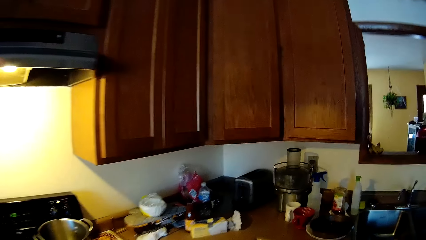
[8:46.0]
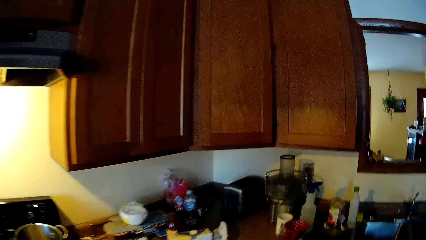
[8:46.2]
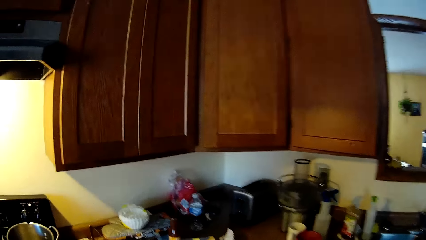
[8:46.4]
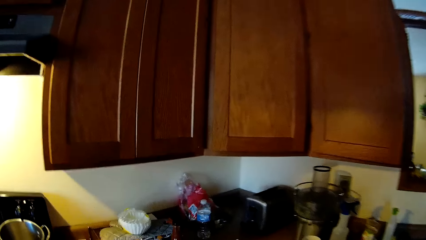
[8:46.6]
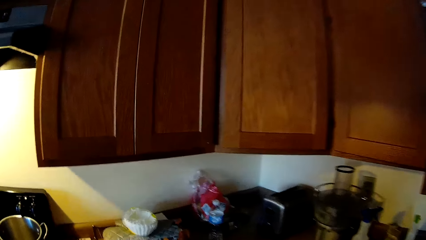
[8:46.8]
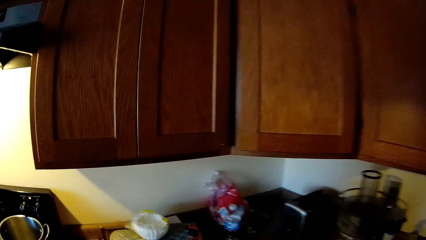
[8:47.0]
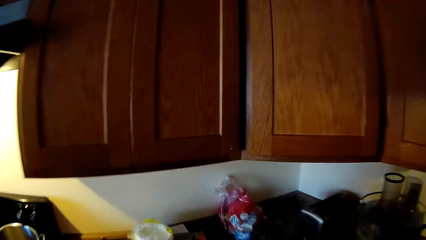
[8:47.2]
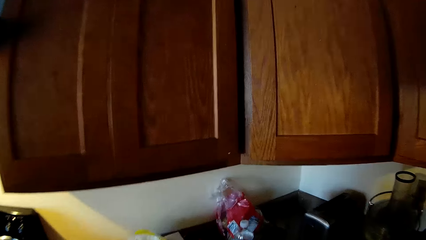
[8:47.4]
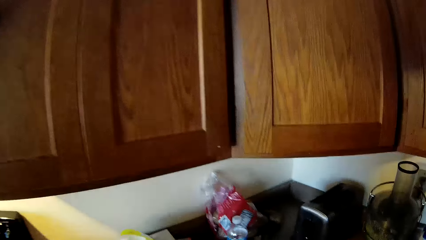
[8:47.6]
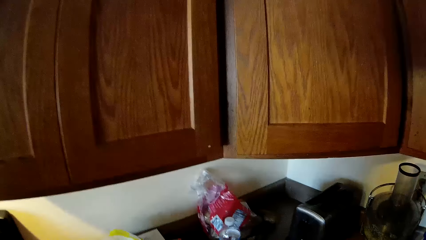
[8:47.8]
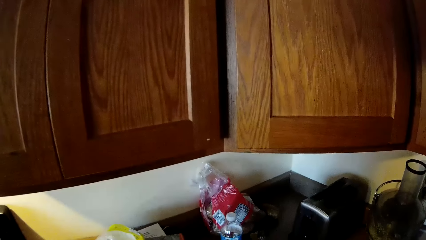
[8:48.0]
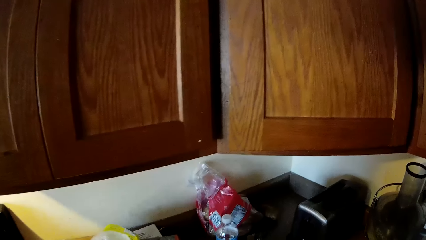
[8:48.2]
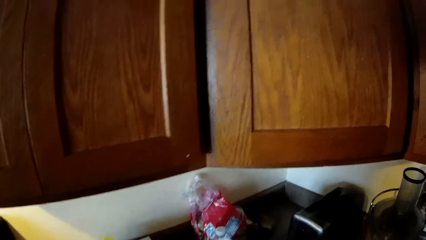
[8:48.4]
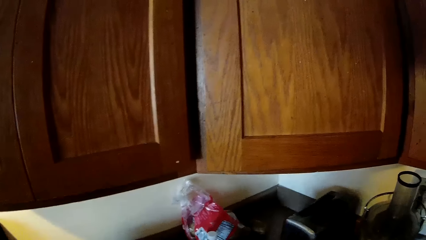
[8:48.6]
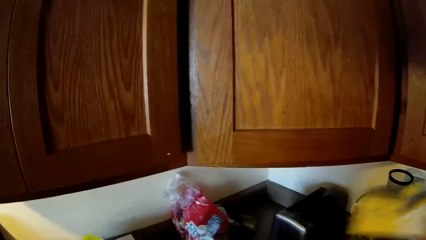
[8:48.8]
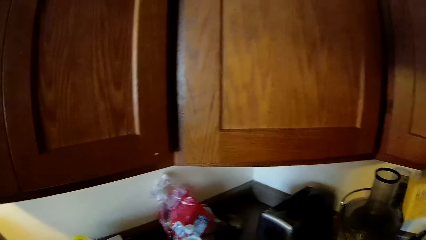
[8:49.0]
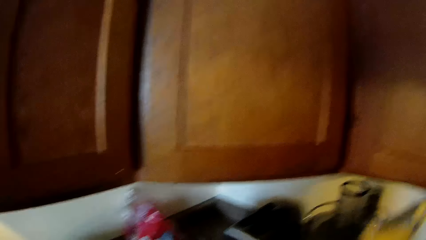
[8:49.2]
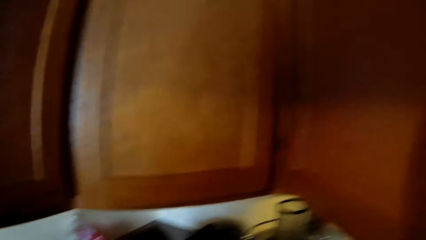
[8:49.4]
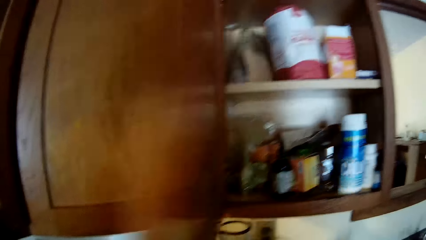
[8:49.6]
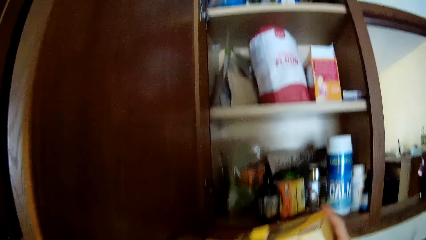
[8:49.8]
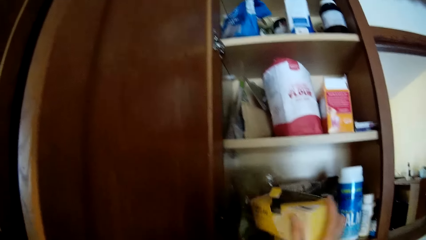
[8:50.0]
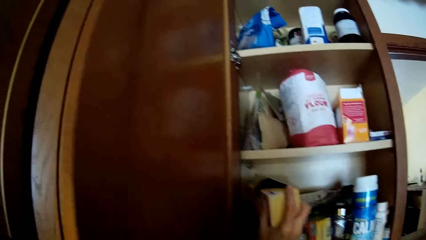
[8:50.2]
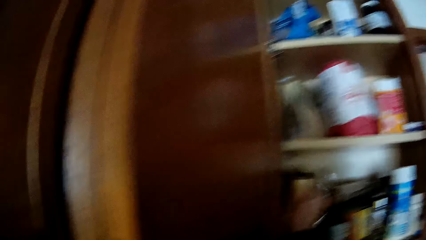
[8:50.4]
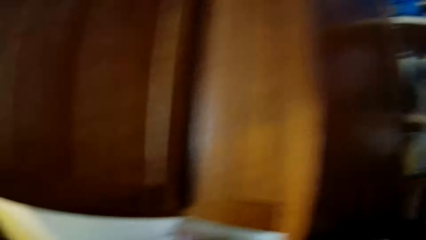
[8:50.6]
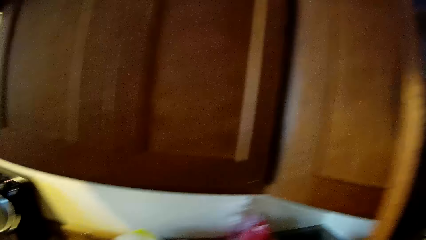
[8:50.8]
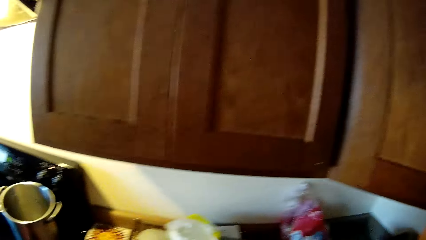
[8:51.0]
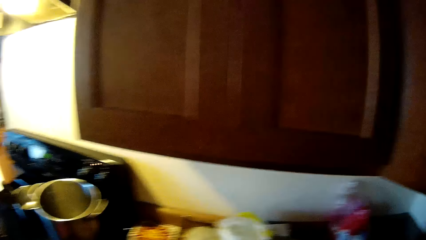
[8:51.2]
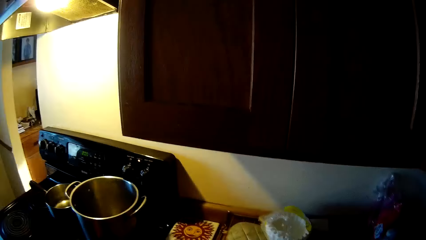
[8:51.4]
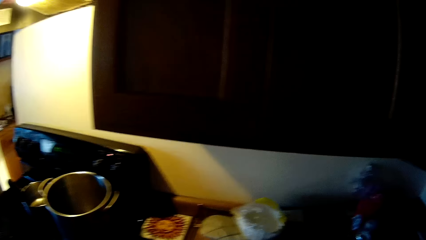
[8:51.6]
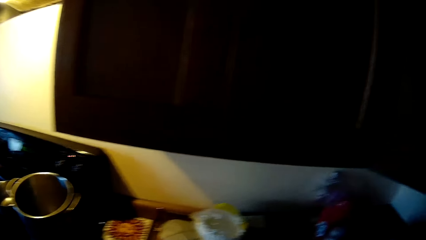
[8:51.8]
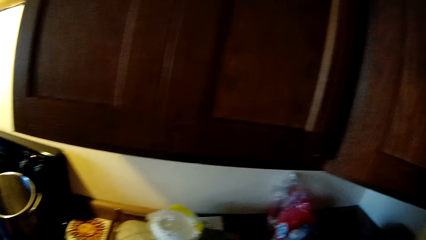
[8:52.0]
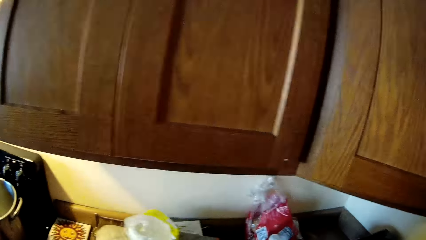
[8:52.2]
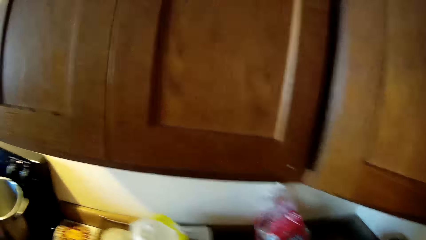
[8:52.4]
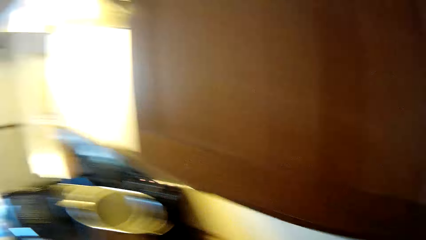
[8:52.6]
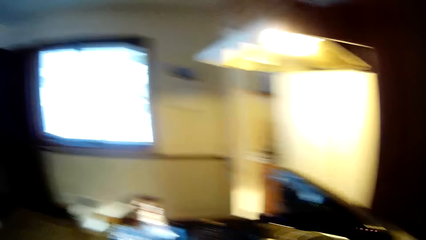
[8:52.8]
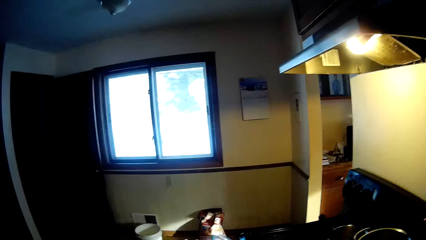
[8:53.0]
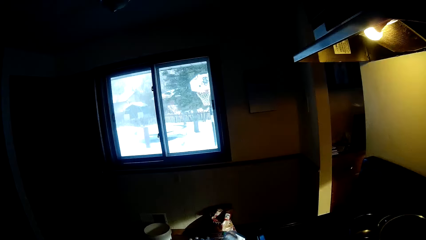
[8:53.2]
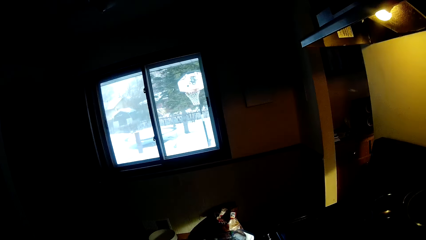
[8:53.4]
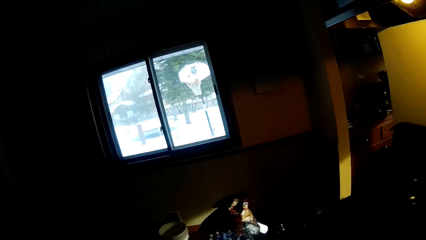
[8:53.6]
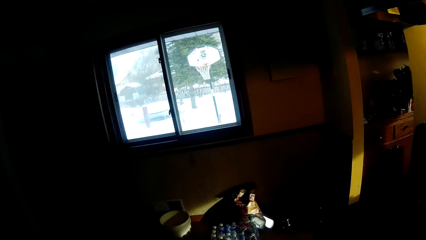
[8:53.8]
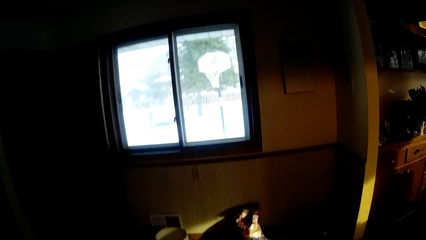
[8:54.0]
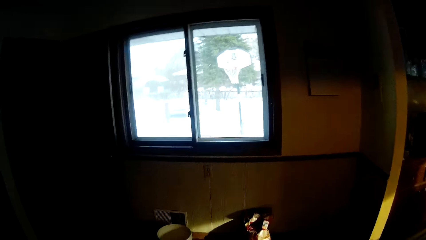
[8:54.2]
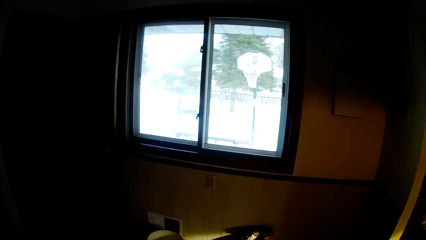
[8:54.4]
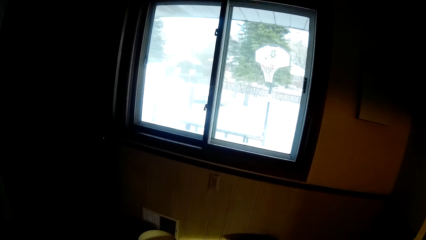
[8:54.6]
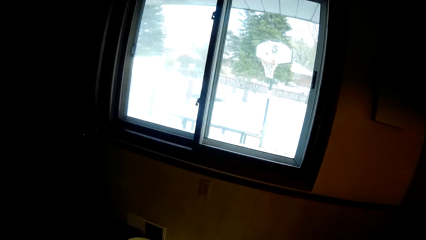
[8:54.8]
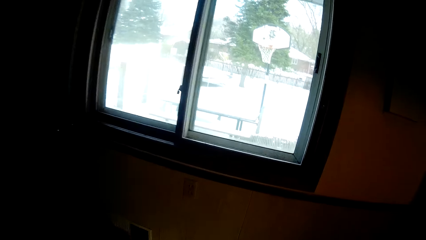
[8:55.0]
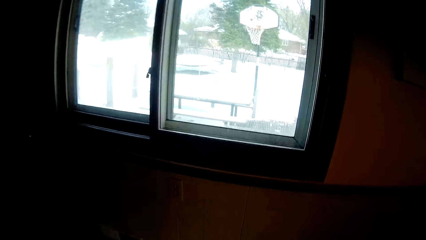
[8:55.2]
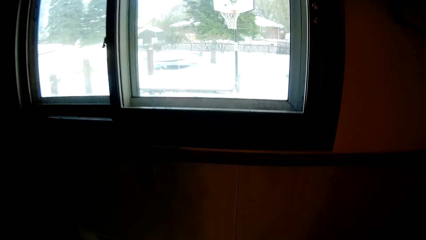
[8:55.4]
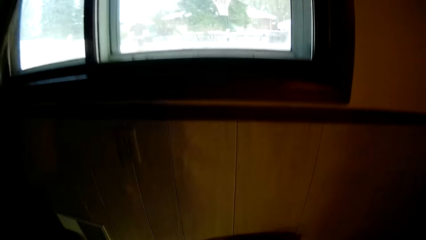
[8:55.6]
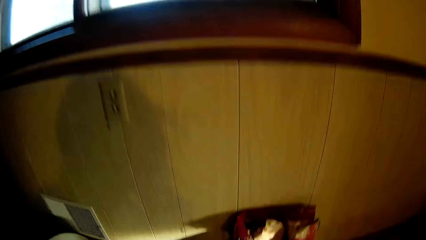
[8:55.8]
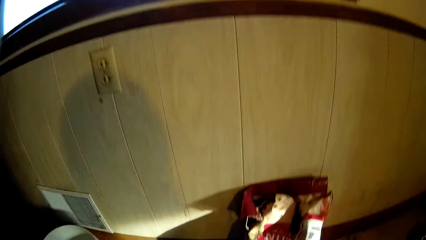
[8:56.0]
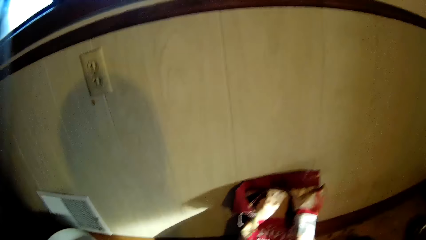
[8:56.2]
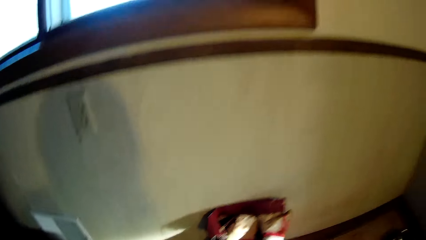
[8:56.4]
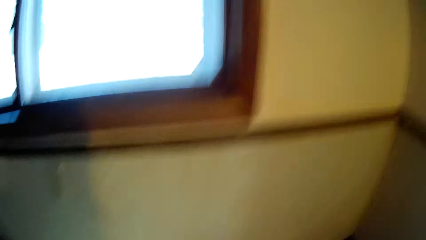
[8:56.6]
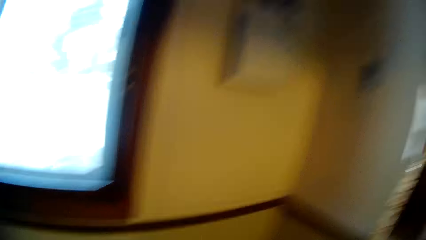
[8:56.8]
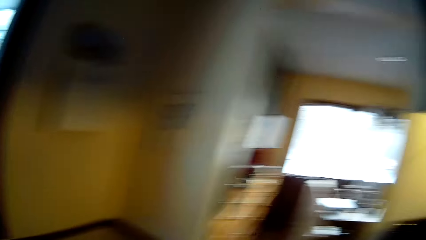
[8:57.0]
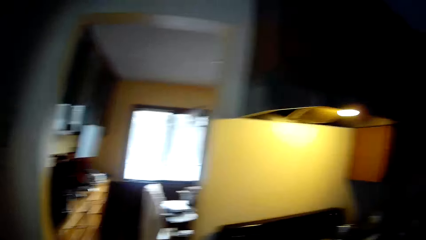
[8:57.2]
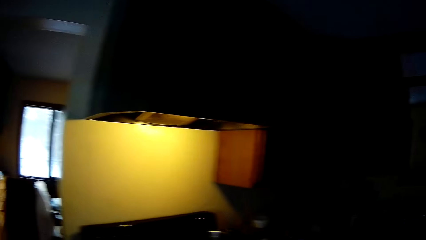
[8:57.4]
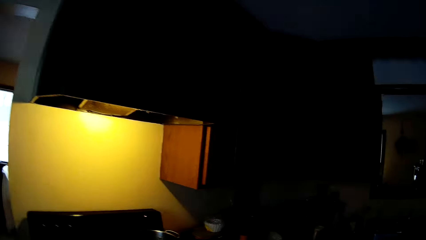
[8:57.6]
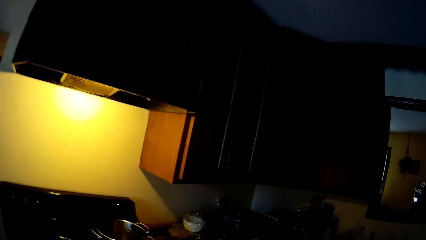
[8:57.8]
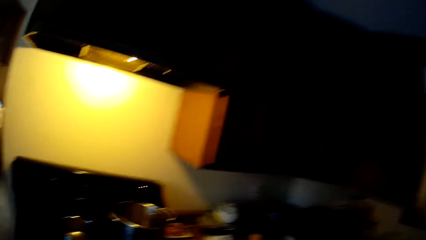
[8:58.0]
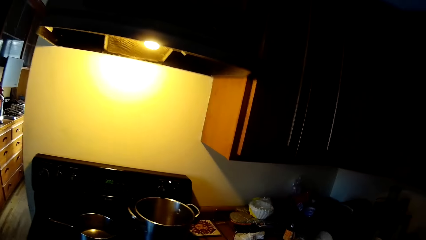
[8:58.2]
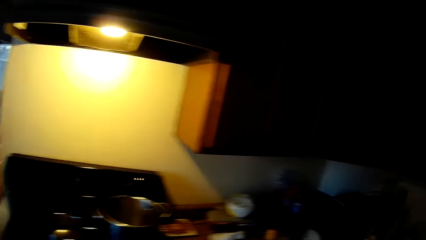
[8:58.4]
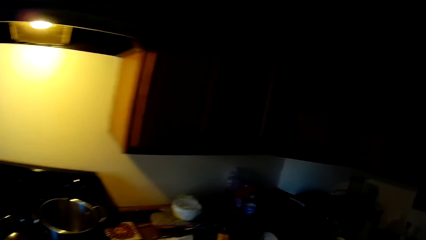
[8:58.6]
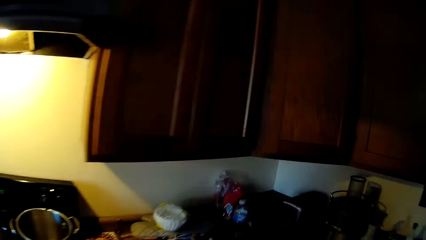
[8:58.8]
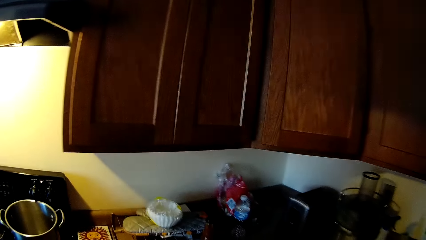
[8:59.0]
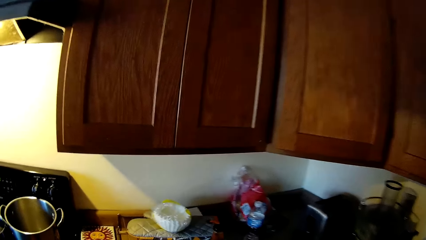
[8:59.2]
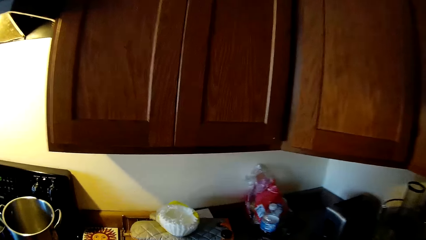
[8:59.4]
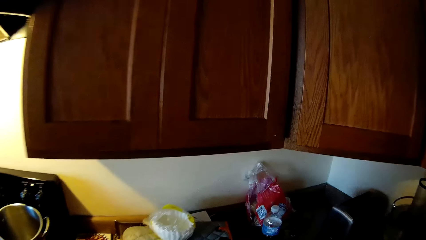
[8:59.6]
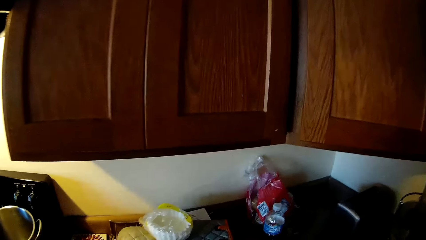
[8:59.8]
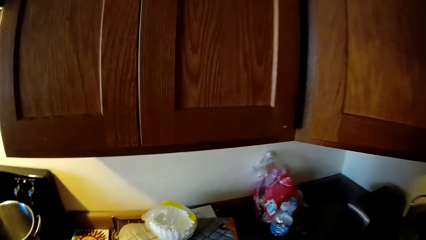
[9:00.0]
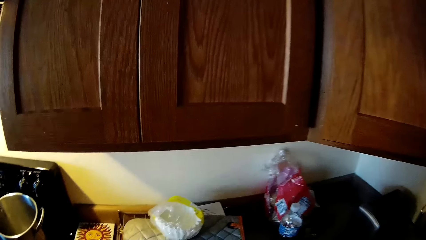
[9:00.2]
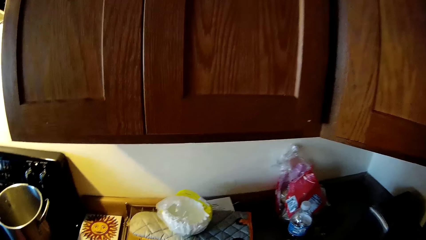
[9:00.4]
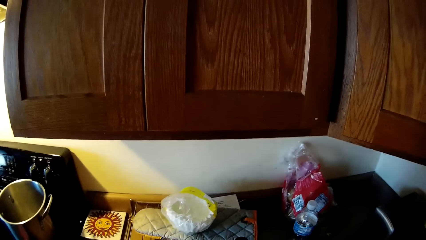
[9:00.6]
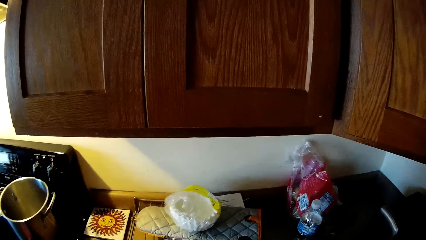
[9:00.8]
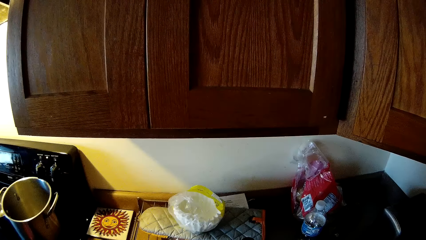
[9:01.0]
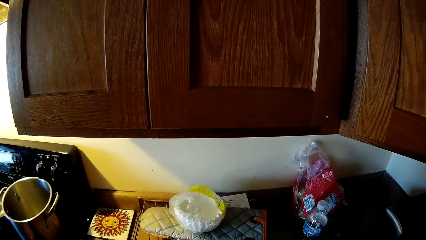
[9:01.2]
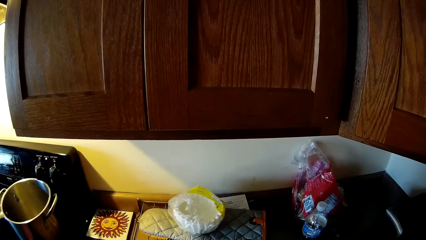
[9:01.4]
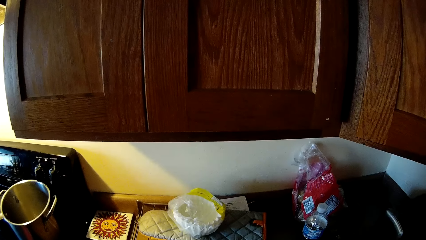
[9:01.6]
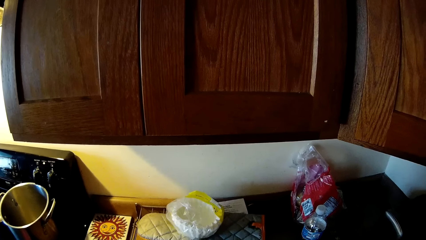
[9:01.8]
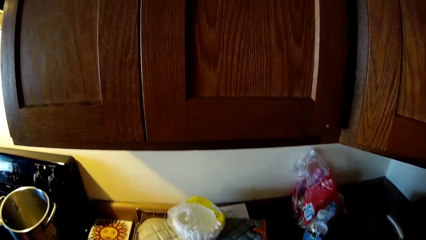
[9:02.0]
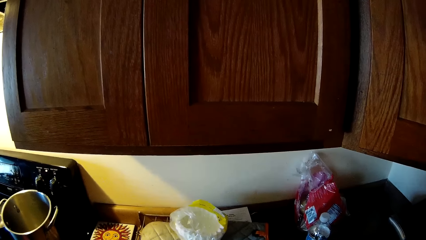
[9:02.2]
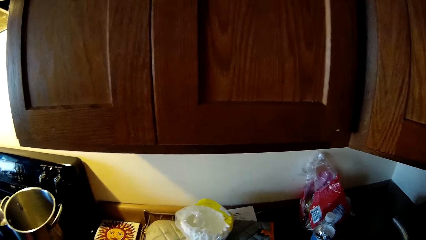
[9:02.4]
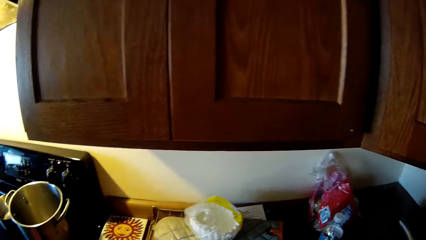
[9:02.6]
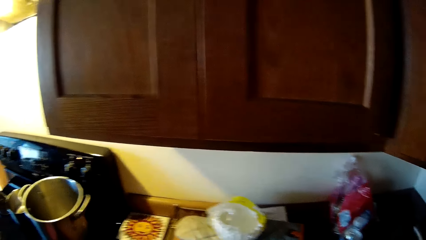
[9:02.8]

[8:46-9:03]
The camera wearer moves towards the countertop. He picks up a box or Lipton pack from the countertop. He opens the cupboard with his right hand. He drops the Lipton pack into the cupboard. He turns towards the countertop. He closes the cupboard. He moves towards the window. He bends towards the floor. He turns towards the kitchen. He moves towards the countertop.
